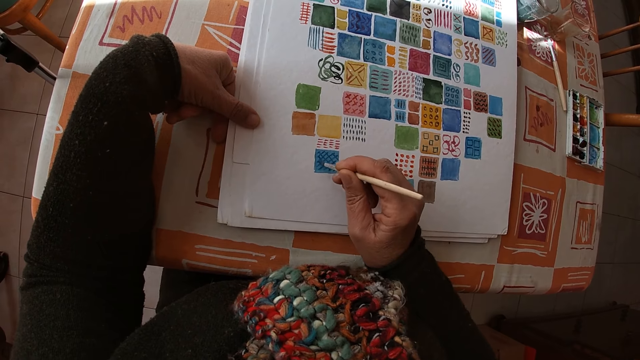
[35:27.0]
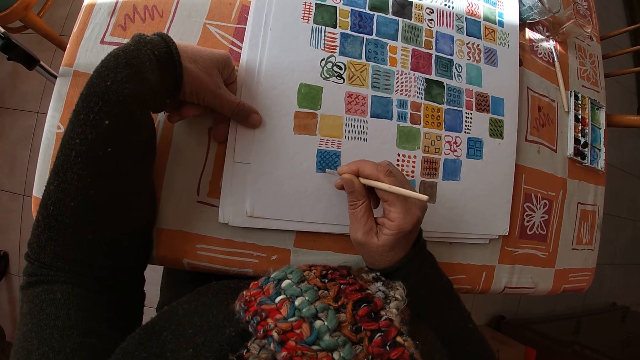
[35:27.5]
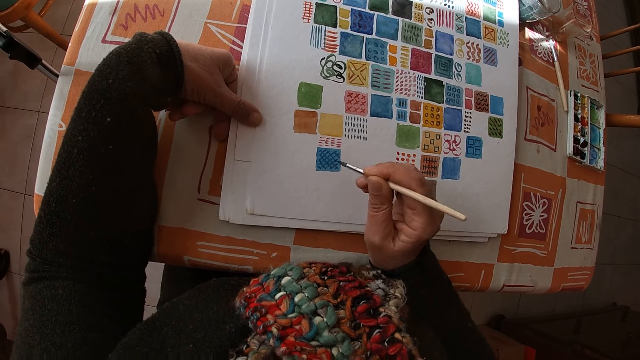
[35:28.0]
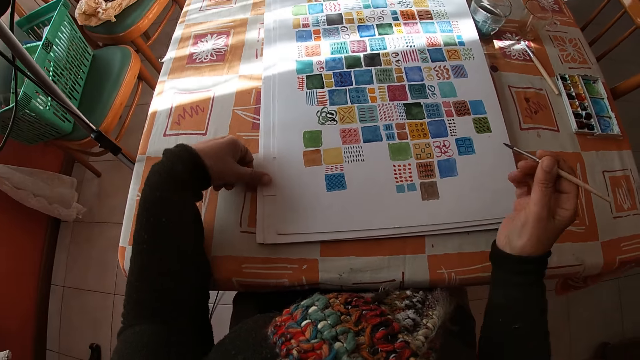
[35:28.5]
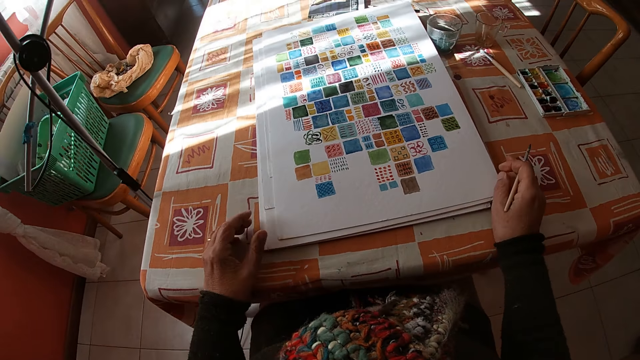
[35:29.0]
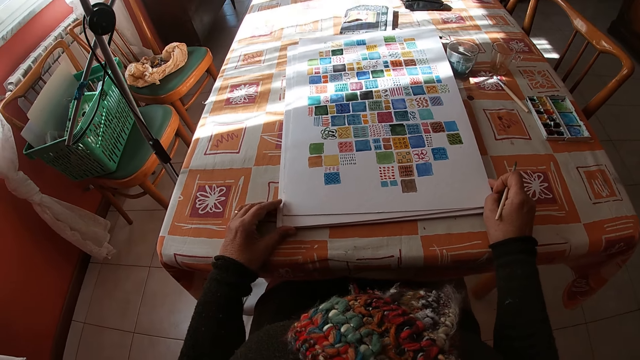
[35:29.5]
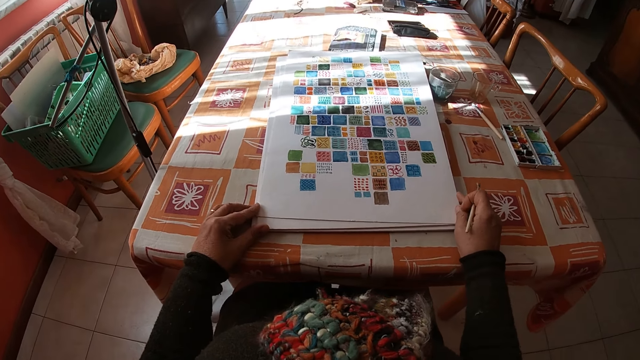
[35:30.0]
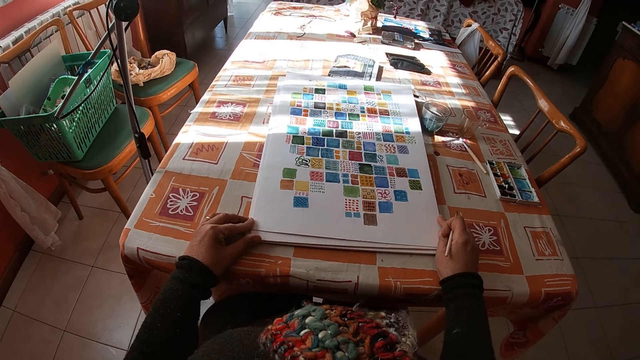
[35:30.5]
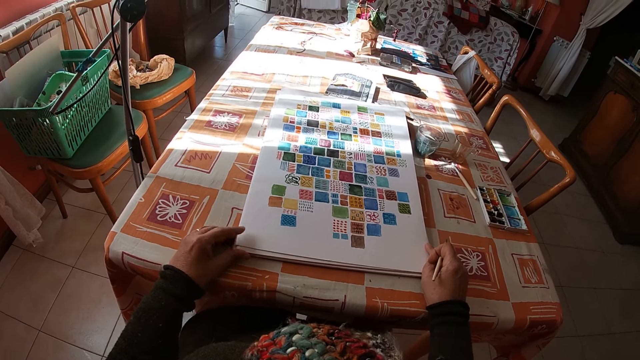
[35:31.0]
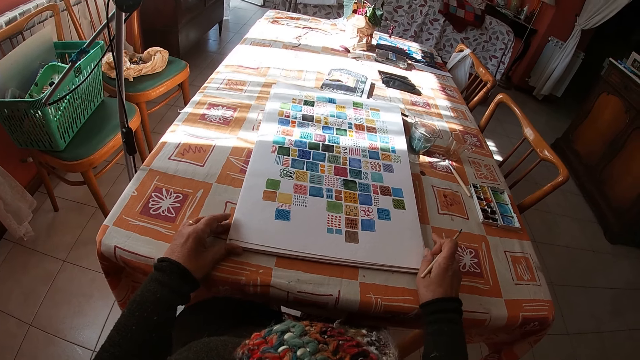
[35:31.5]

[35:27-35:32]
The camera wearer holds the paintbrush. They adjust the canvas pad on the table with both hands. They hold the drawing.

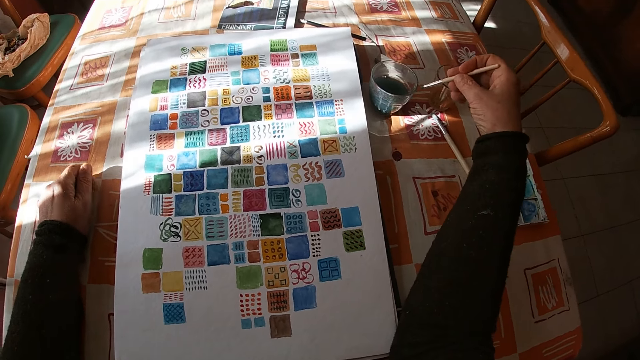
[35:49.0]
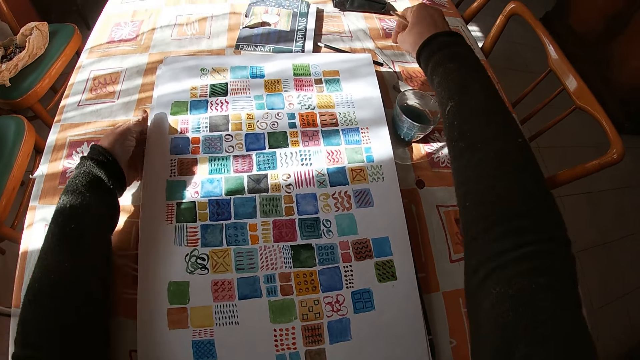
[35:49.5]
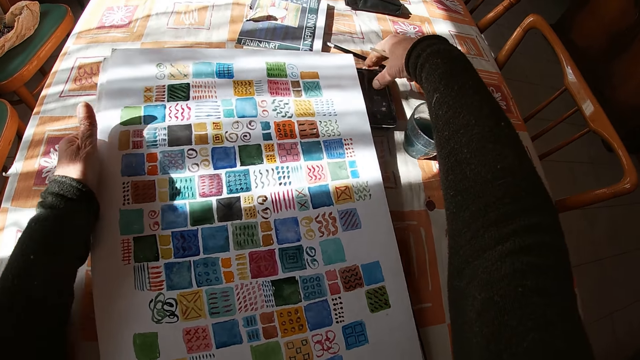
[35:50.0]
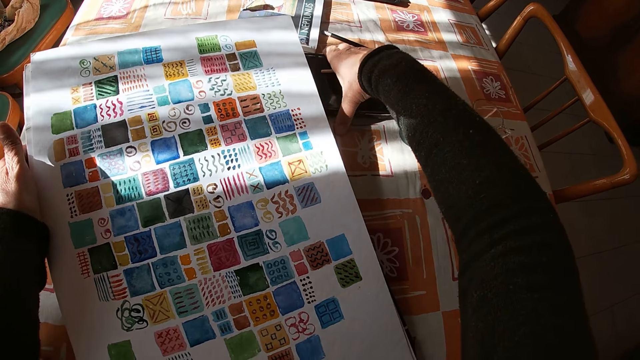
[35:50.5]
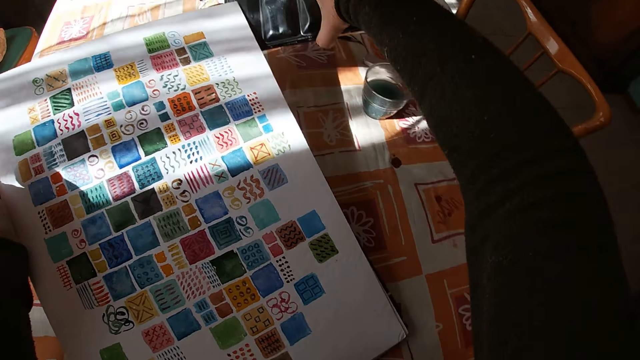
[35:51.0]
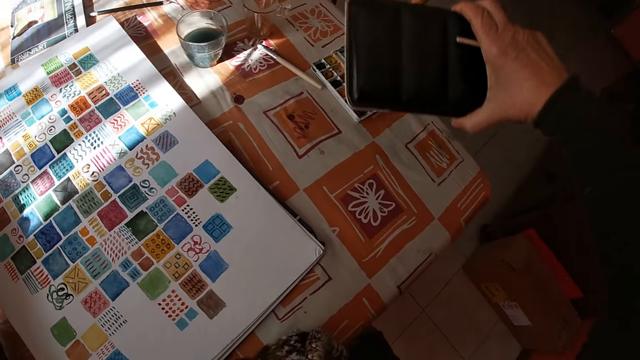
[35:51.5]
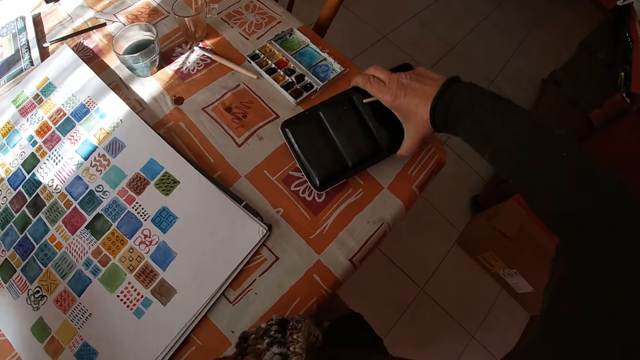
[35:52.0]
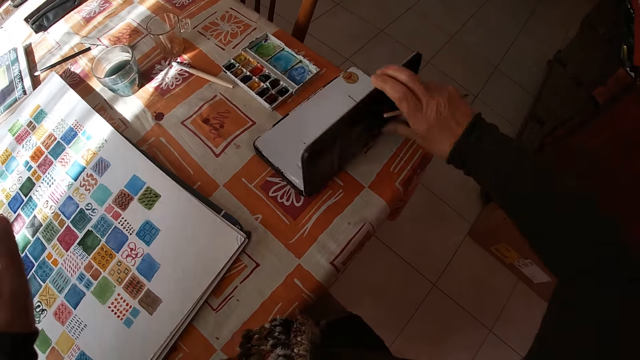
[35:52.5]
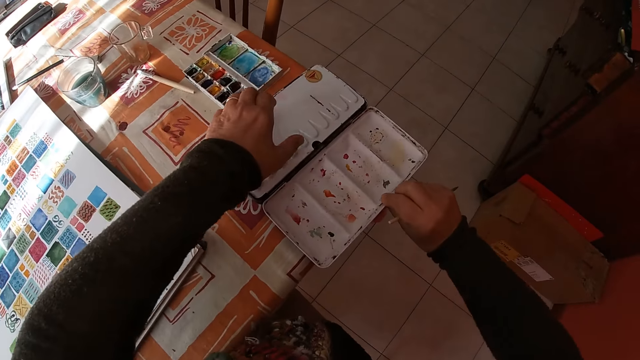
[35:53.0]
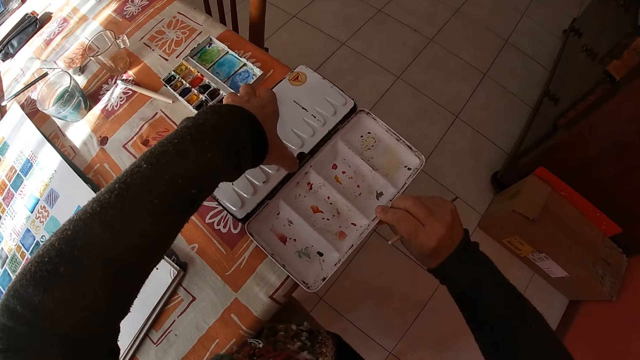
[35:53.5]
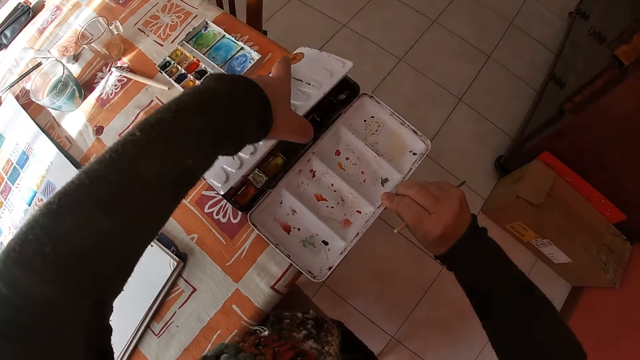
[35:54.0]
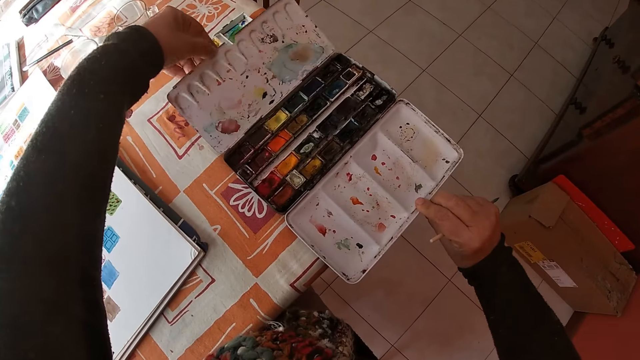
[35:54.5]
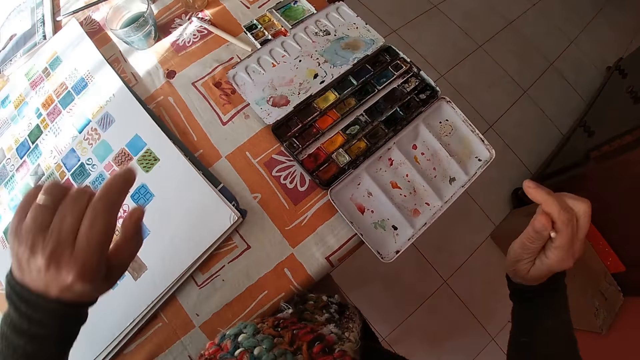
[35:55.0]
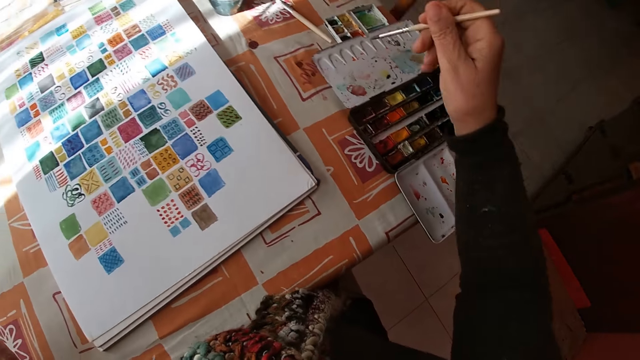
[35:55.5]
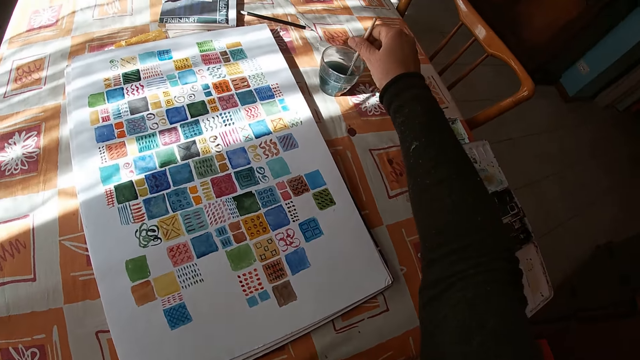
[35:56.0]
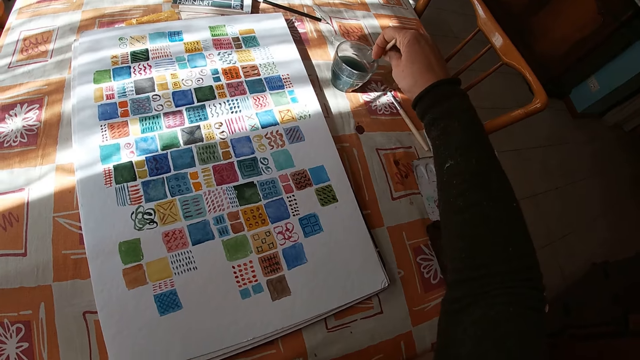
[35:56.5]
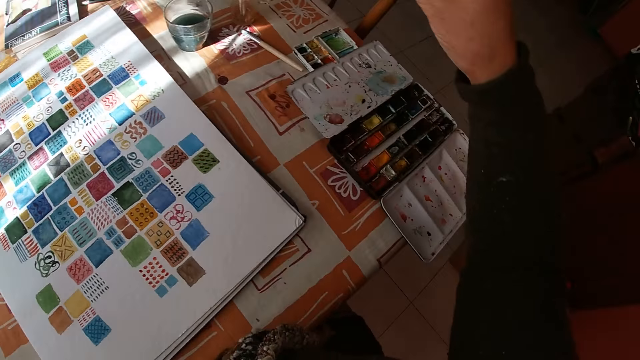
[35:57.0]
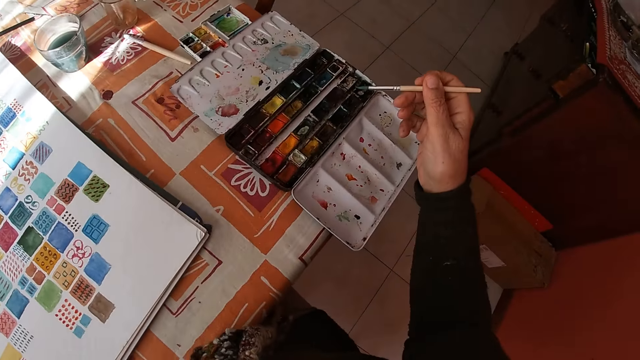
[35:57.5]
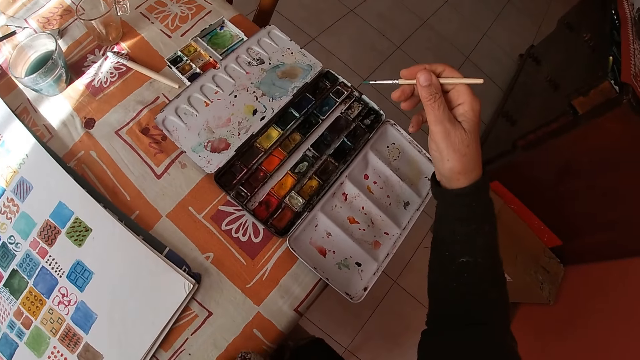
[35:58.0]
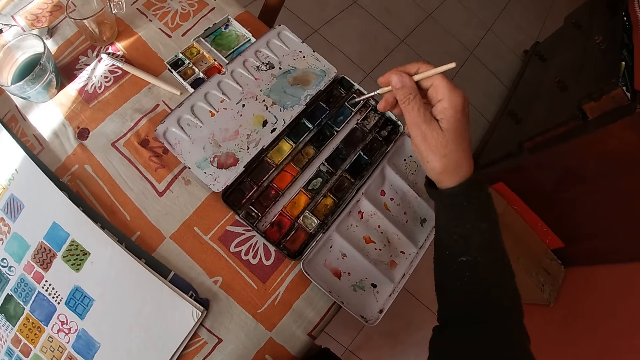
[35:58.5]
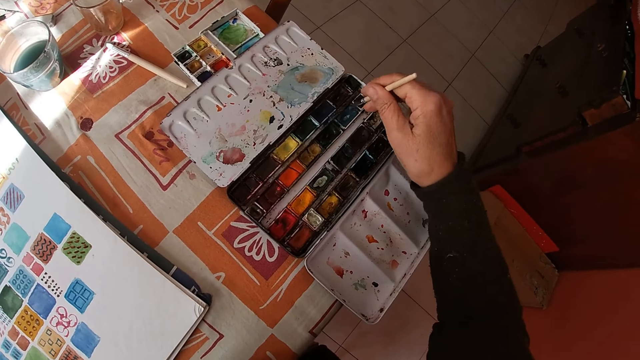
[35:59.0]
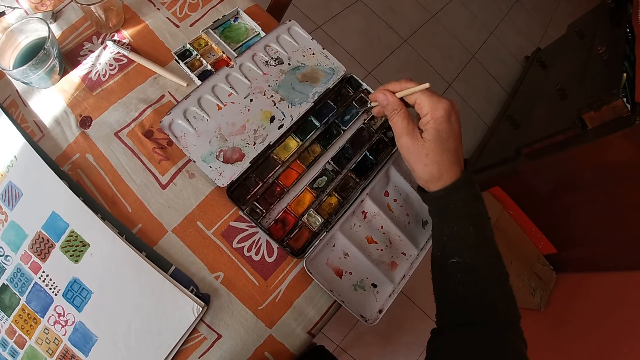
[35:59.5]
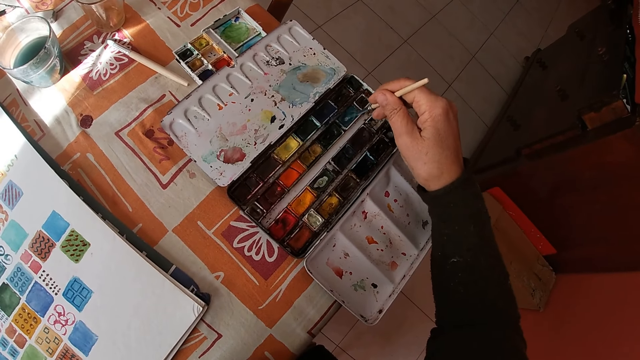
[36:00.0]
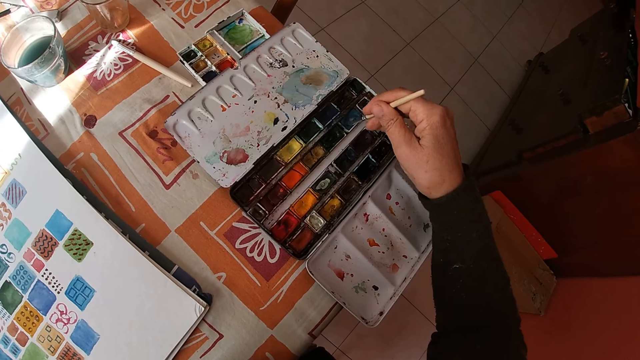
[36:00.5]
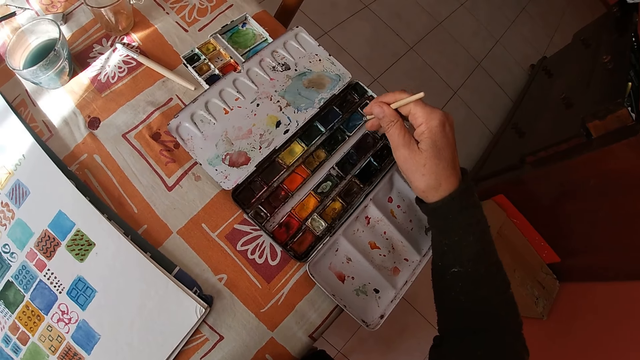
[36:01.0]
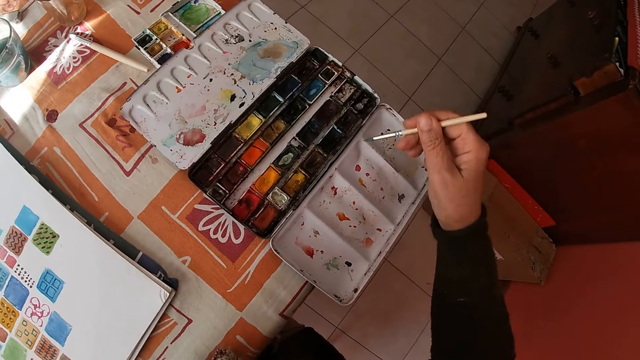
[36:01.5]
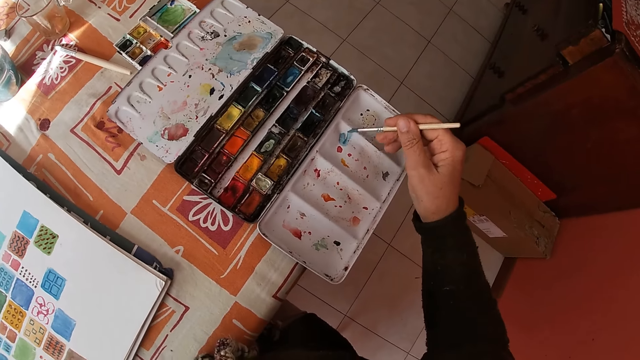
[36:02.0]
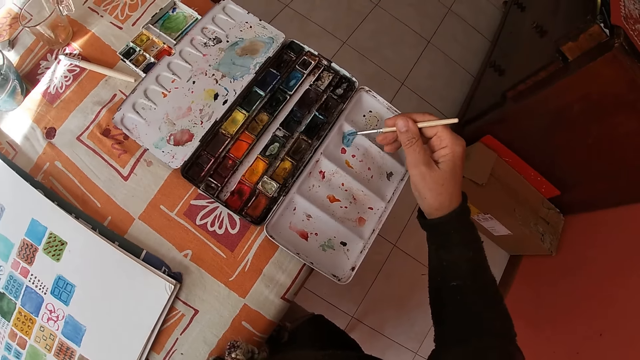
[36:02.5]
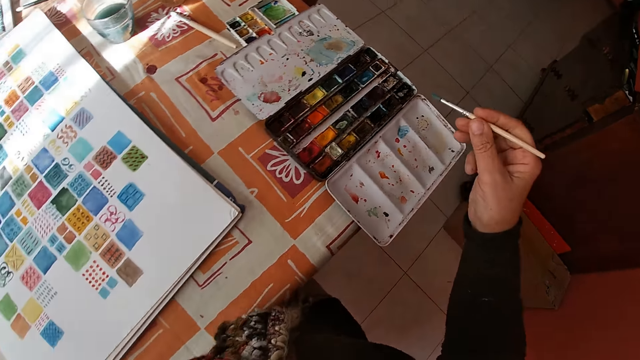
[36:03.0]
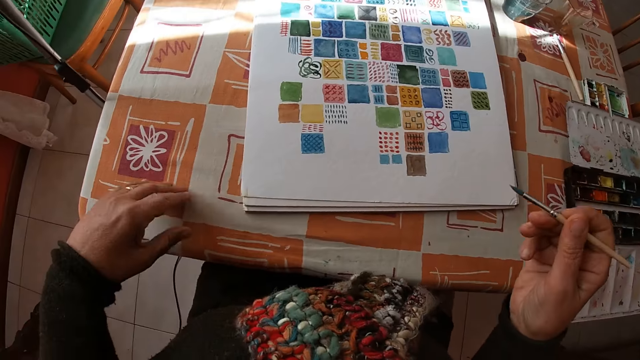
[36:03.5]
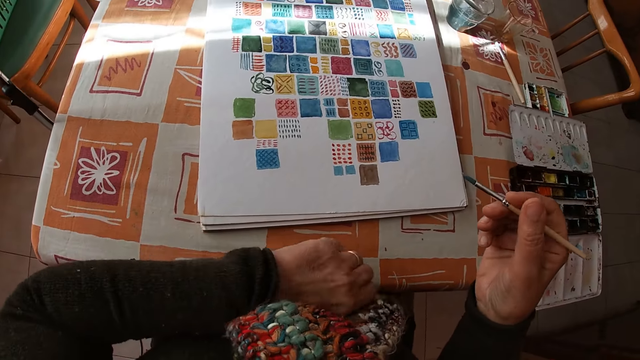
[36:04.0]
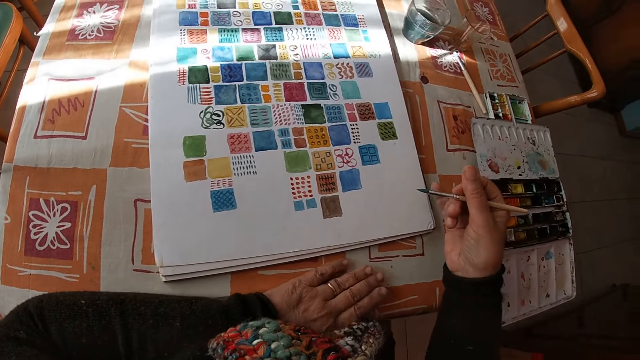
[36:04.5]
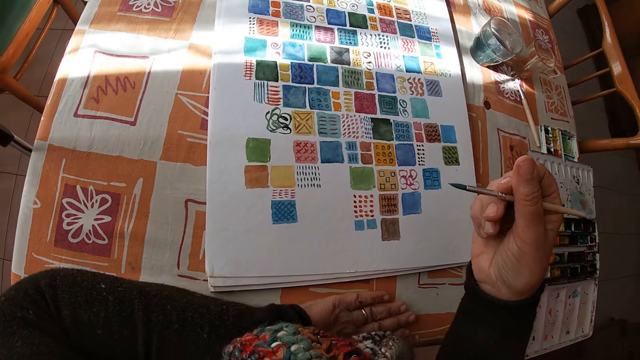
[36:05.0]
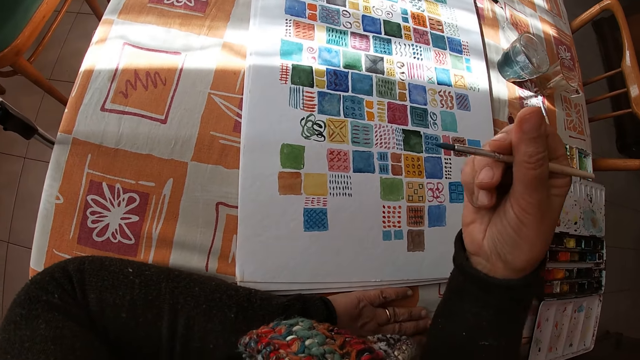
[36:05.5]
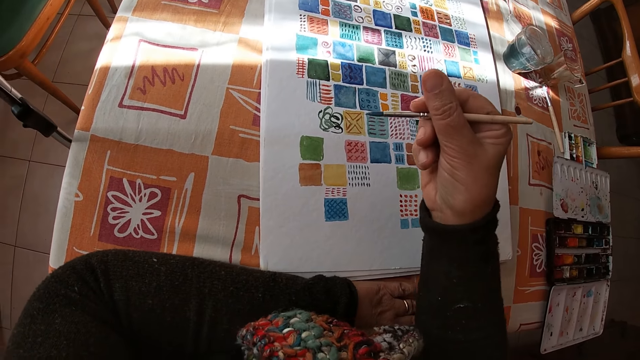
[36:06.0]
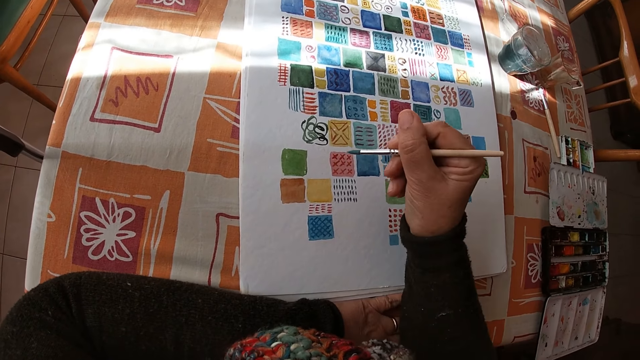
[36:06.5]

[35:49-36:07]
The camera wearer lifts the canvas pad on the table with her left hand. She picks up a color palette from the table with her right hand. She drops the color palette on the table with her right hand. She opens the color palette on the table with her right hand. She opens the color palette on the table with her left hand. She dips the paint brush in her right hand into the bowl of water on the table. She holds the paintbrush. She dips the paint brush in her right hand into the color palette on the table. She holds the paintbrush. She places her left arm on the table.
